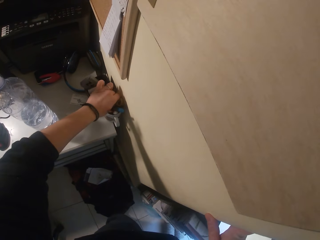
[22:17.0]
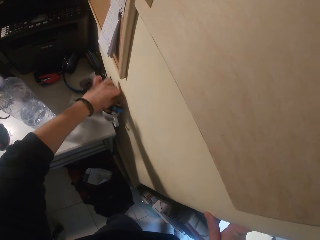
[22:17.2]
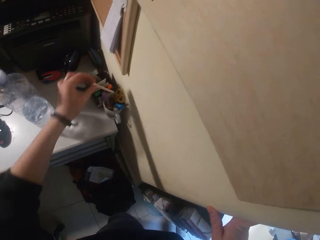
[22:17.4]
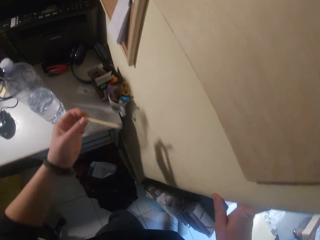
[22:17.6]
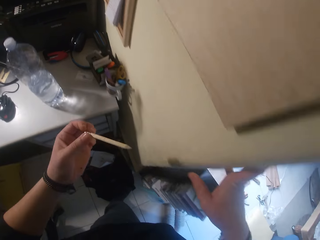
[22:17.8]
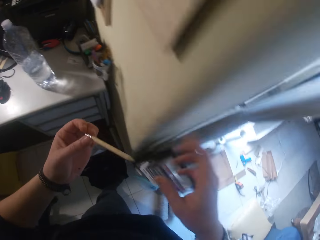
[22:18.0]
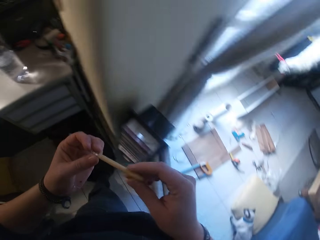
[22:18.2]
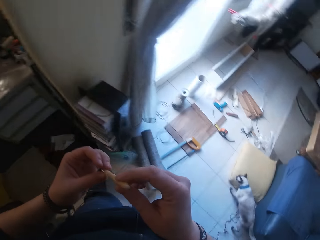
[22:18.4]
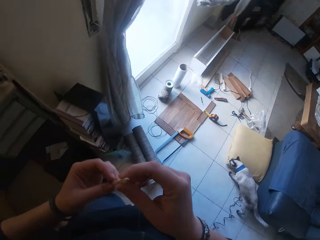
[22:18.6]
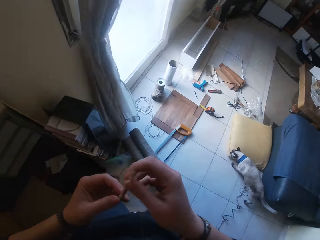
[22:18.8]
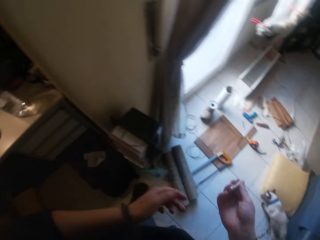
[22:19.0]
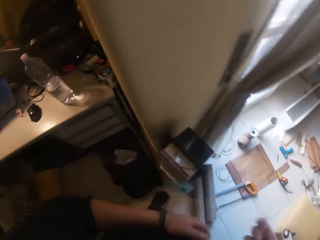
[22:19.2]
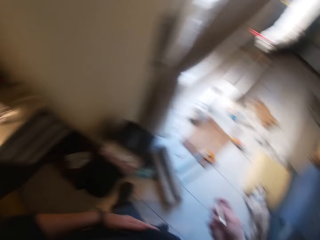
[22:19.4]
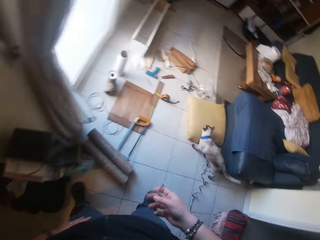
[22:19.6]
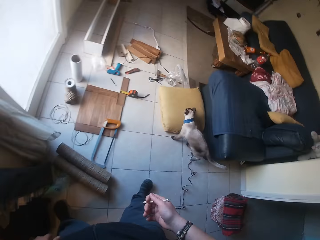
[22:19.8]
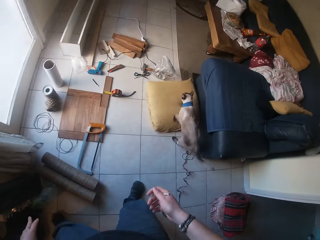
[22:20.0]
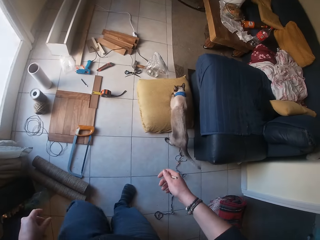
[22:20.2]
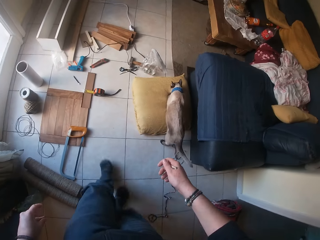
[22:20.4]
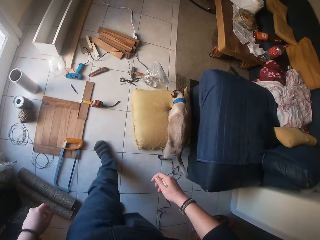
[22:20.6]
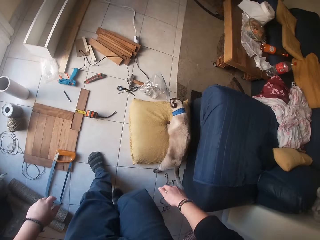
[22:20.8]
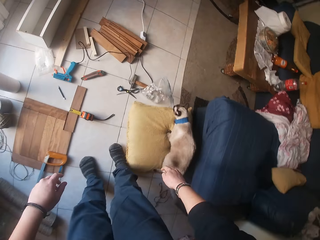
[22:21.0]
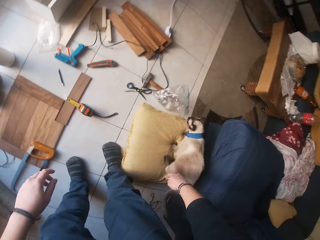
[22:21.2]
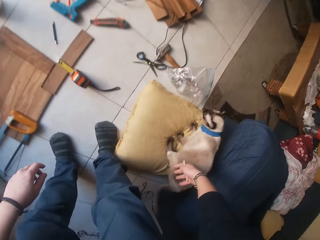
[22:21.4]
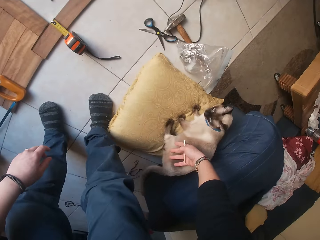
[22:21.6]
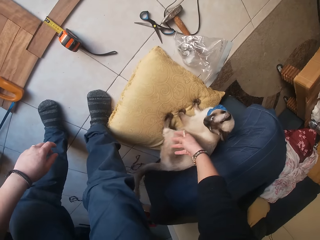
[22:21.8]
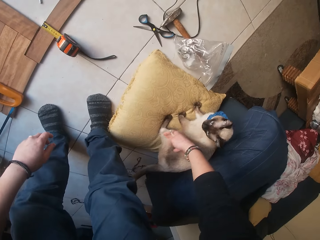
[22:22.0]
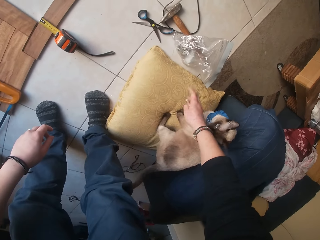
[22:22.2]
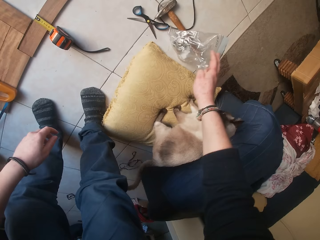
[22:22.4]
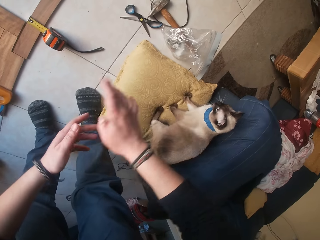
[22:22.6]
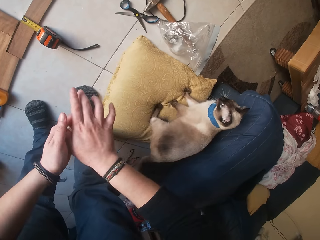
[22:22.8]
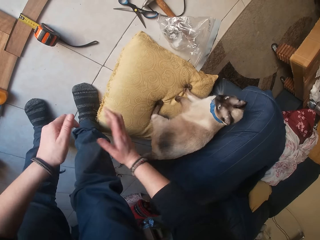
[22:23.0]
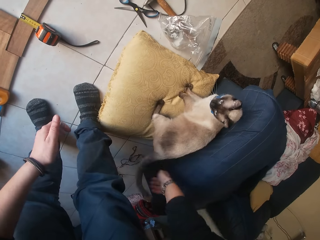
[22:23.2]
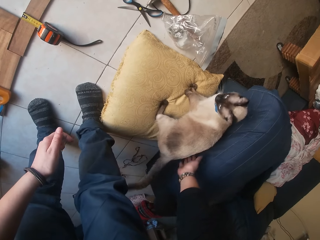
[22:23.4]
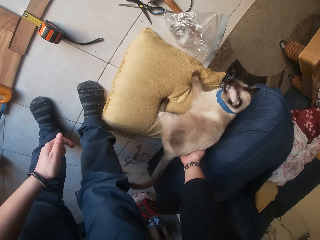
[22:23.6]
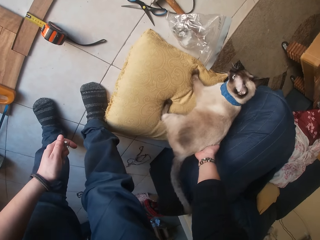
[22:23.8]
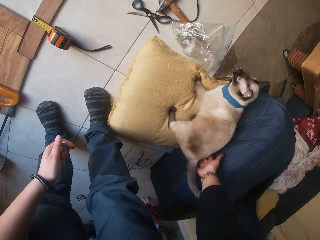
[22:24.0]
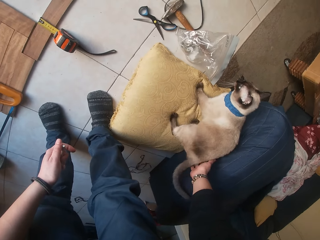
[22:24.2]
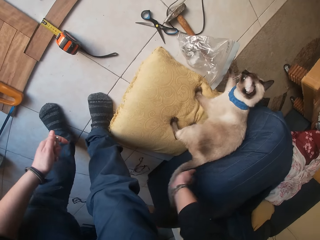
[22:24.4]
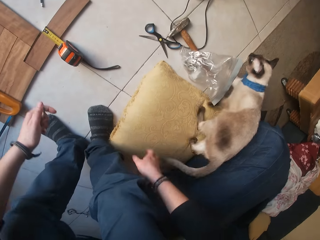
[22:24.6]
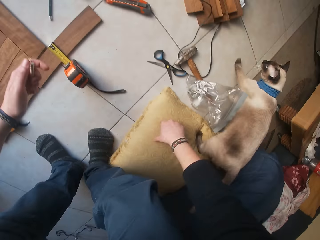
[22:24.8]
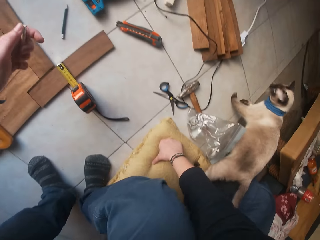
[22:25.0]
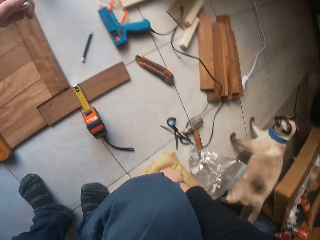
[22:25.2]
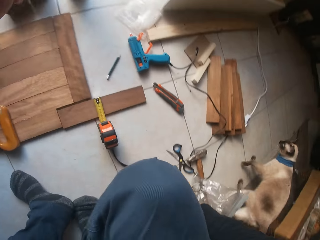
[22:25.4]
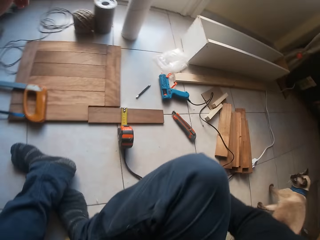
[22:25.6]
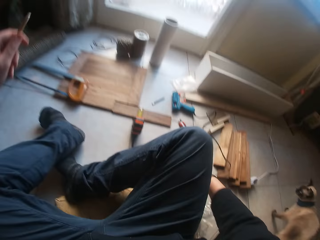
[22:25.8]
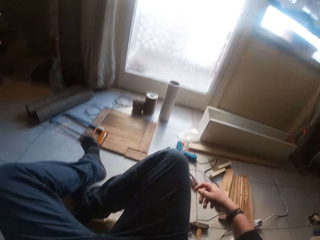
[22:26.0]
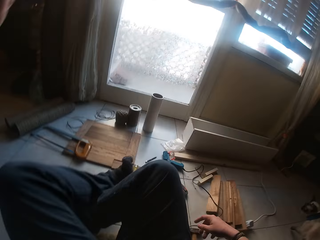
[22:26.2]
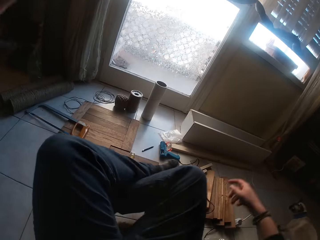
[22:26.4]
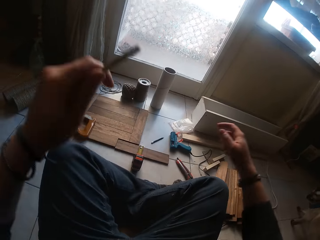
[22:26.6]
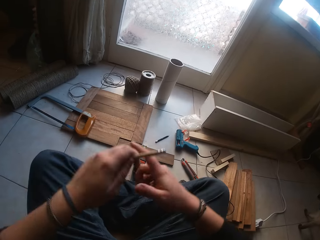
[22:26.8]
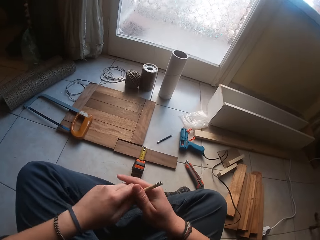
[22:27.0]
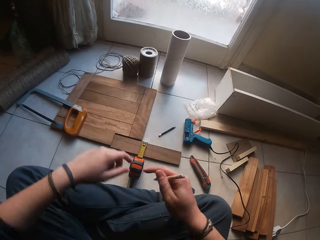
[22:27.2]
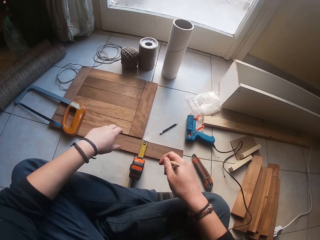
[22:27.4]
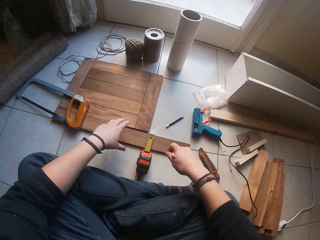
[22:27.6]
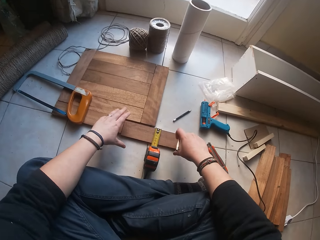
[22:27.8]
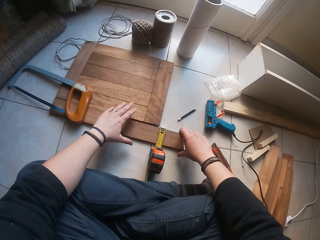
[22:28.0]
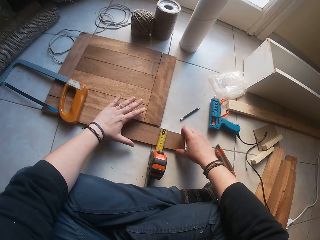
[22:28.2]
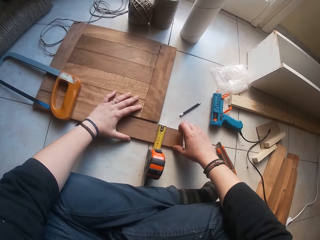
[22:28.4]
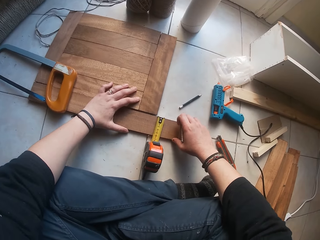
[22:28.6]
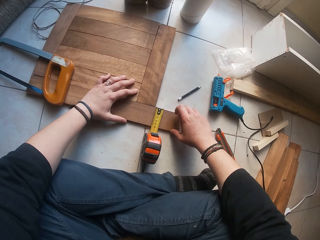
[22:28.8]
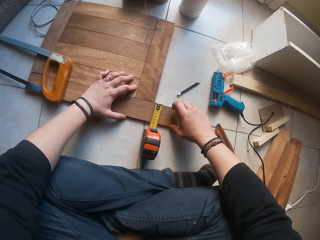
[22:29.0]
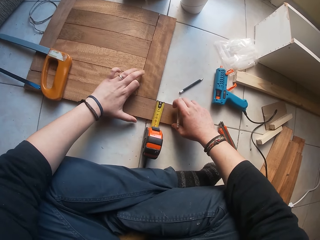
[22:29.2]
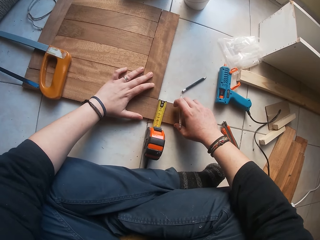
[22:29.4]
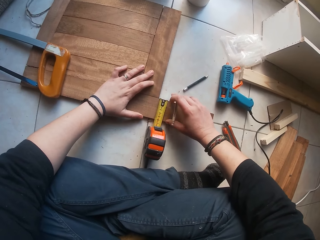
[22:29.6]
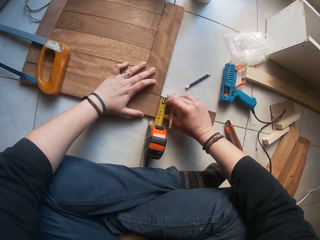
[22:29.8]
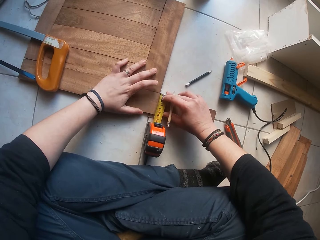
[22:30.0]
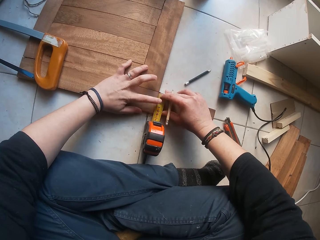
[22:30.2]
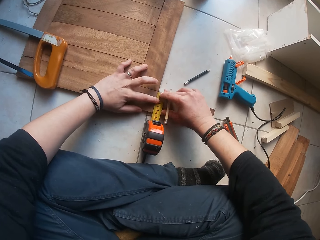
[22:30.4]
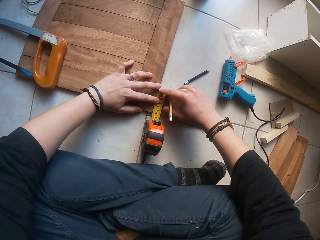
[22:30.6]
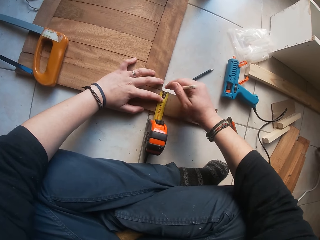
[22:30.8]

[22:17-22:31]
The camera wearer picks up the pencil. They walk around. They touch the cat. They sit down. They hold the wood.

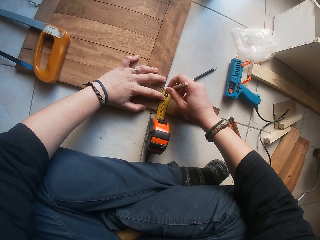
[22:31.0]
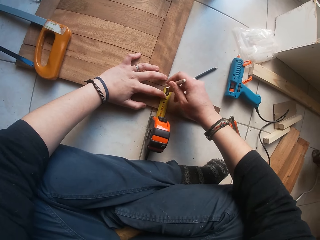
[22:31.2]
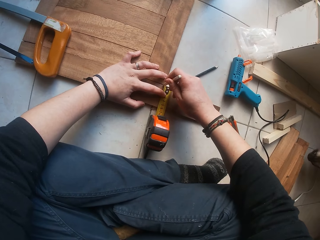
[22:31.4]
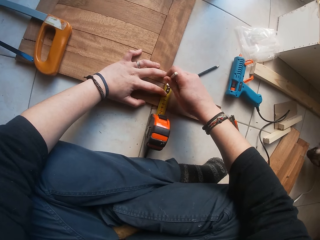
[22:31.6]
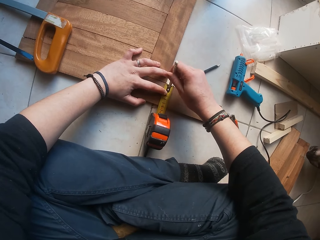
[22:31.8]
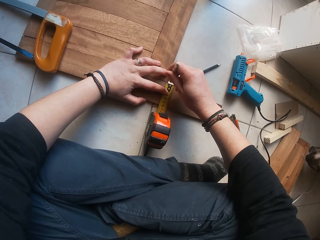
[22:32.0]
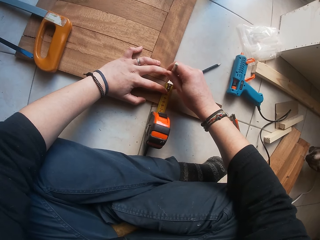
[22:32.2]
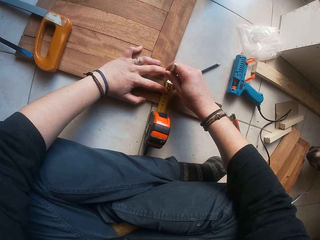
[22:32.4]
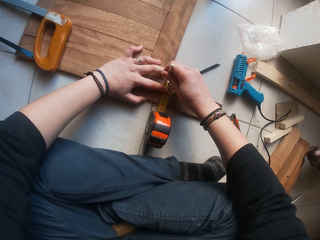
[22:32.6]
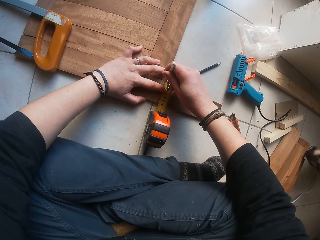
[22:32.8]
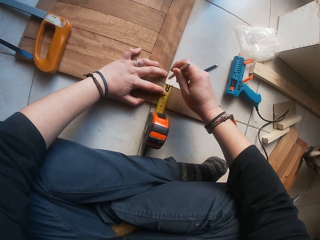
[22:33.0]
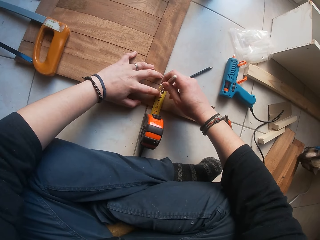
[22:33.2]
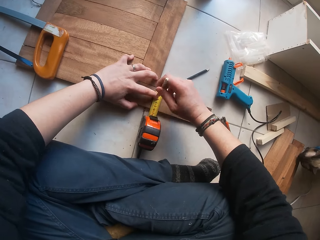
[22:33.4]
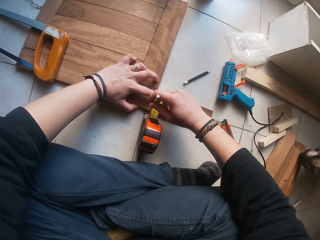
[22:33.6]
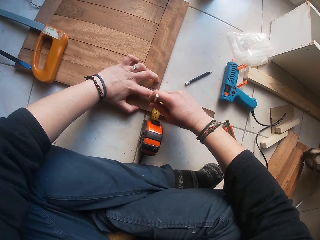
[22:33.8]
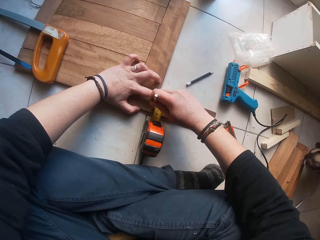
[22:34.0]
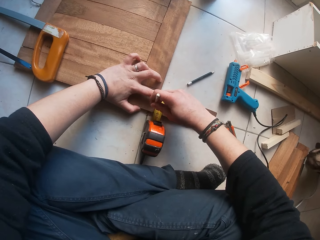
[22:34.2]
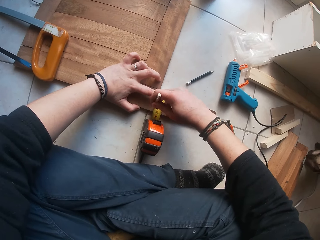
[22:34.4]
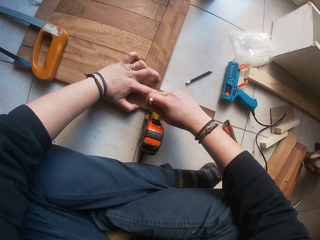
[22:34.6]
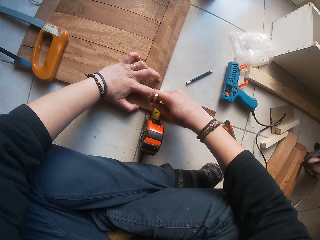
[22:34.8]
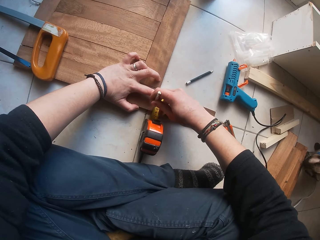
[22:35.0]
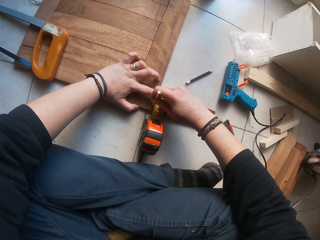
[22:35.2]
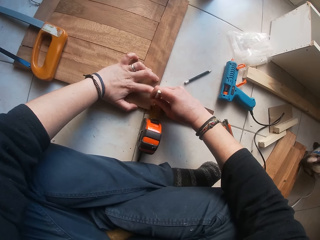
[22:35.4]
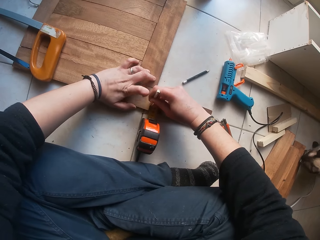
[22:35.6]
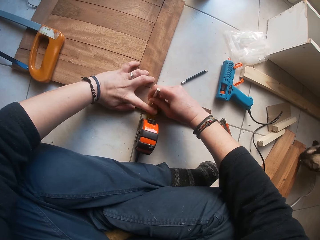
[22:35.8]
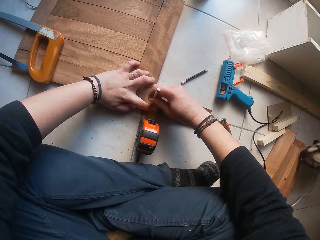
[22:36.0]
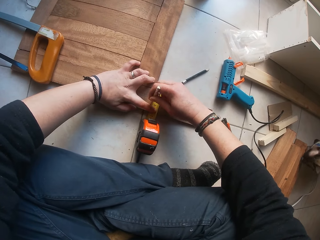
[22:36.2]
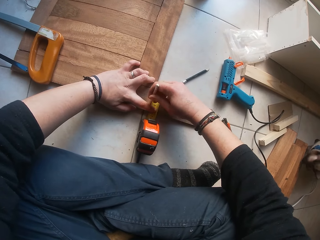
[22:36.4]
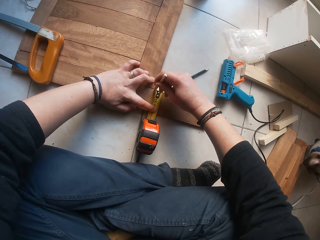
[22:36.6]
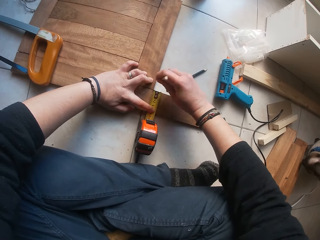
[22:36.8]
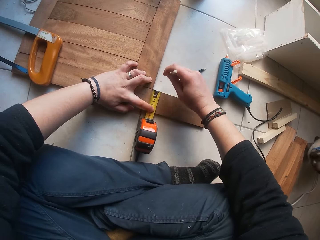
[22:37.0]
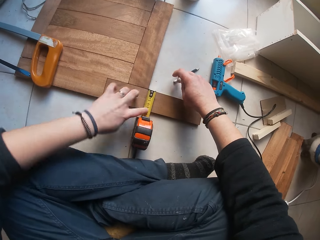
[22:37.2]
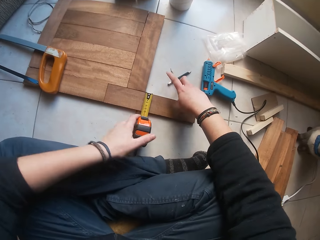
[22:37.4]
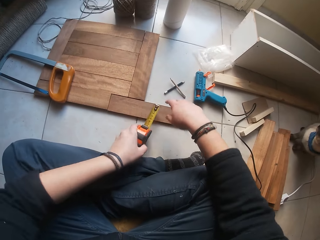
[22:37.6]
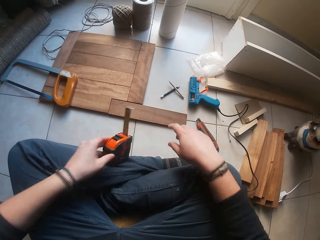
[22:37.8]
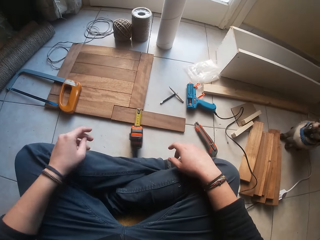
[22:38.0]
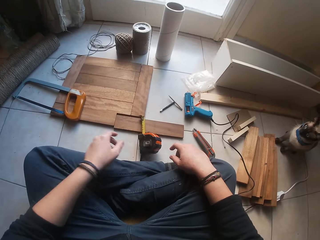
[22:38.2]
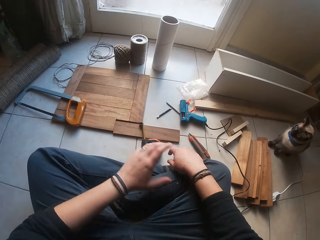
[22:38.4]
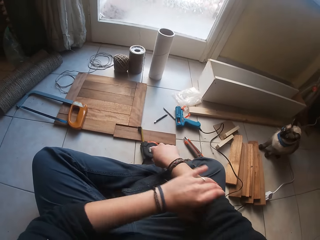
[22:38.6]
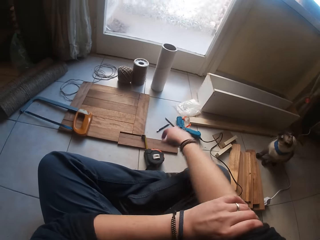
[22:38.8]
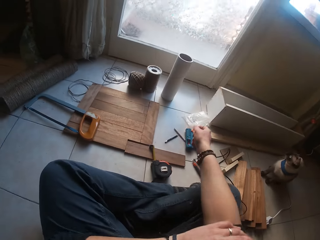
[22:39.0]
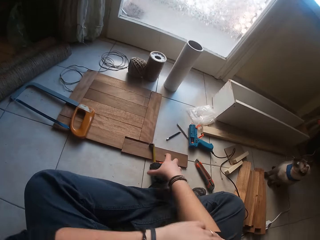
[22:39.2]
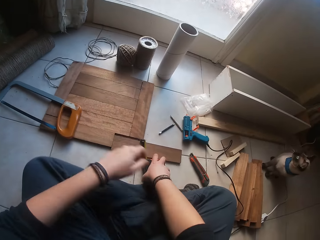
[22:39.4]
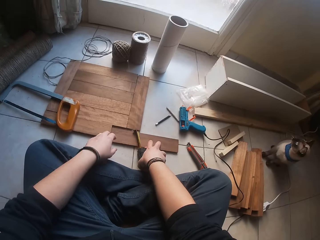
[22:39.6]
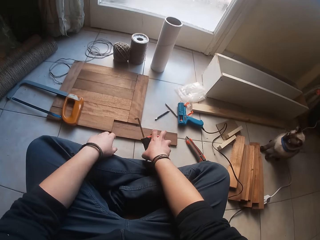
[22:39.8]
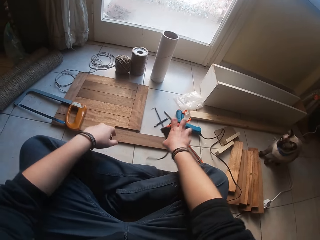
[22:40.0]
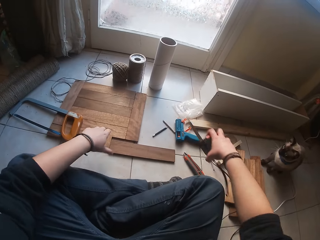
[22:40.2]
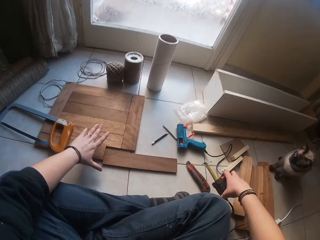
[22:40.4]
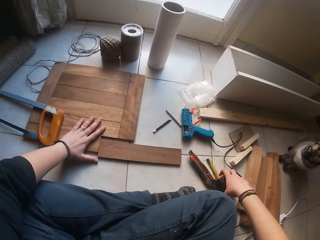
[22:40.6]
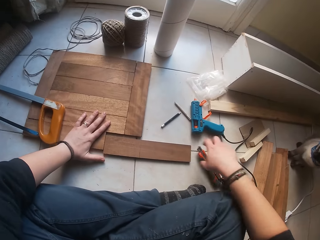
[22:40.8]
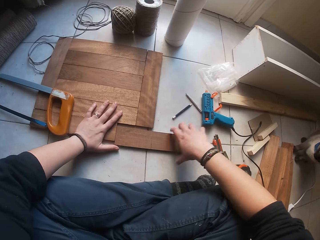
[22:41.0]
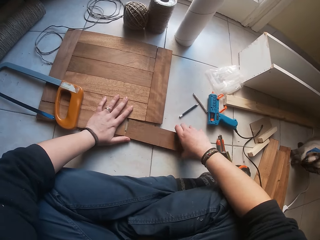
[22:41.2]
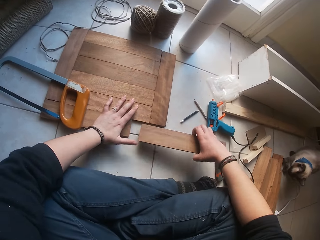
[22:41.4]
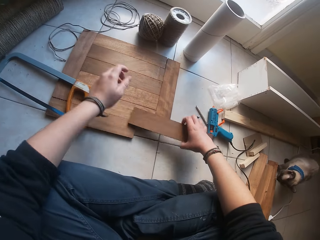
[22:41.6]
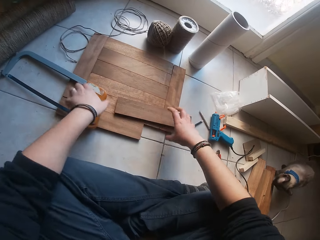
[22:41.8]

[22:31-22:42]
The camera wearer marks the wood. They pick the wood. They touch the hand. They pick the tape measure.
